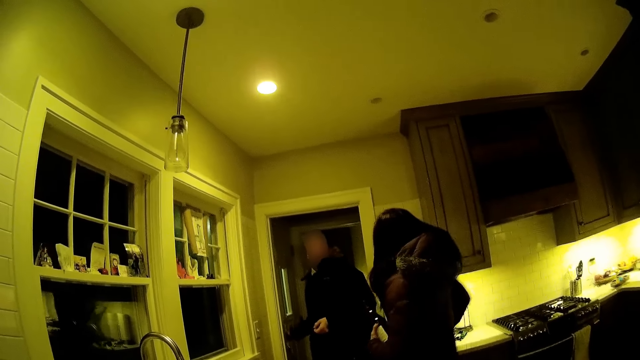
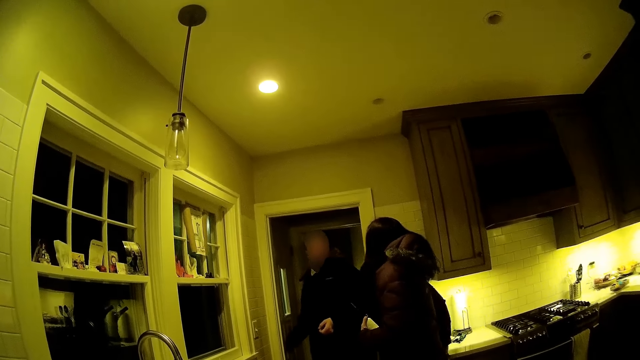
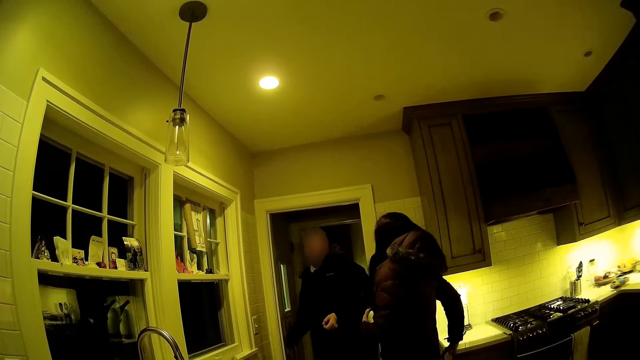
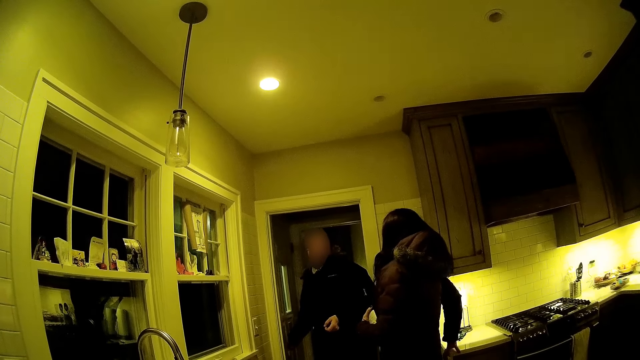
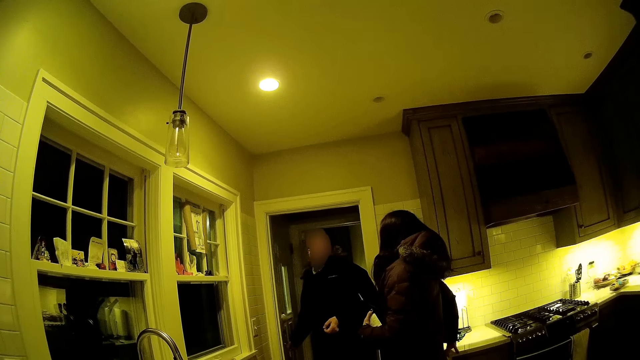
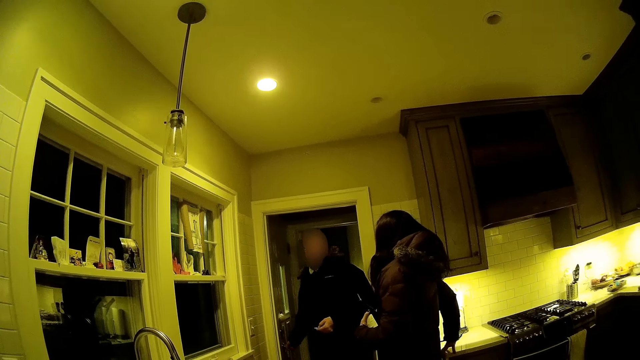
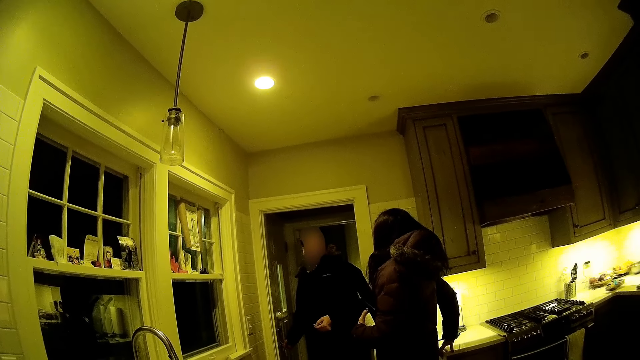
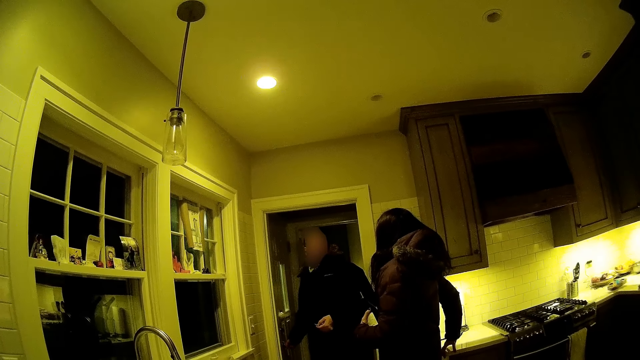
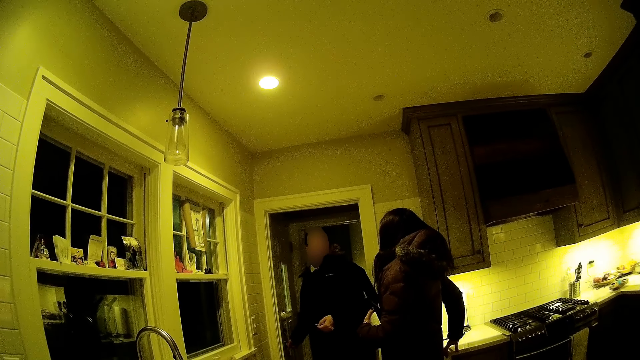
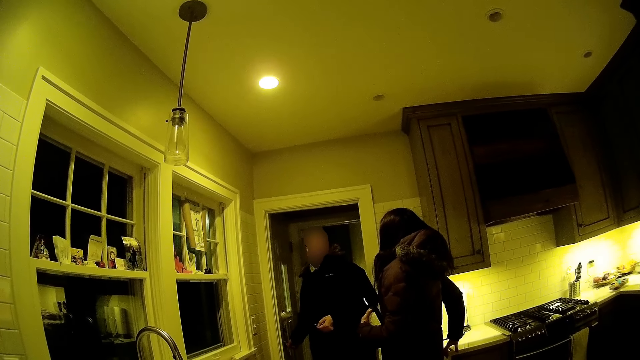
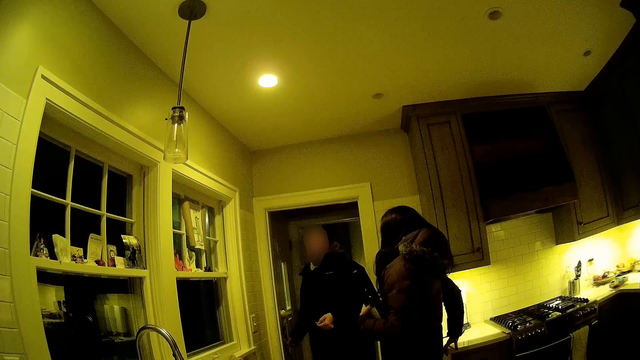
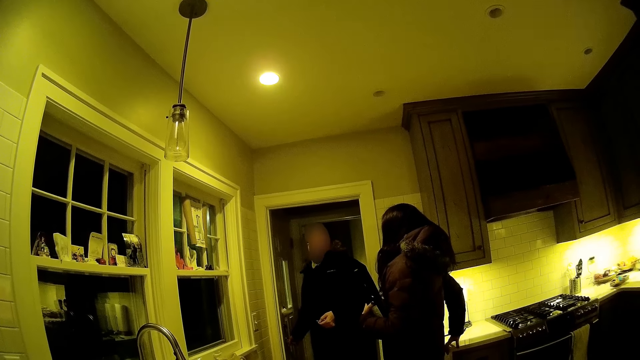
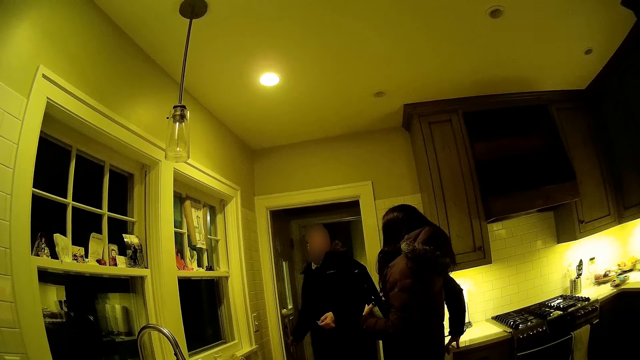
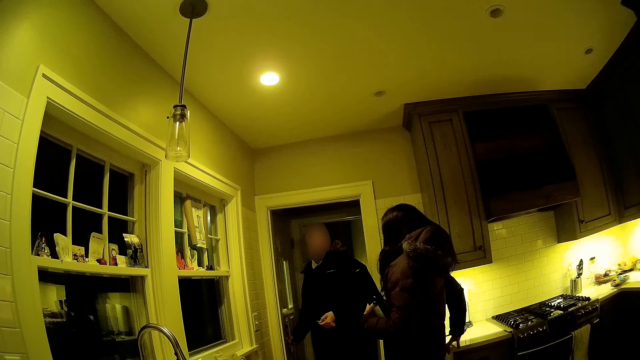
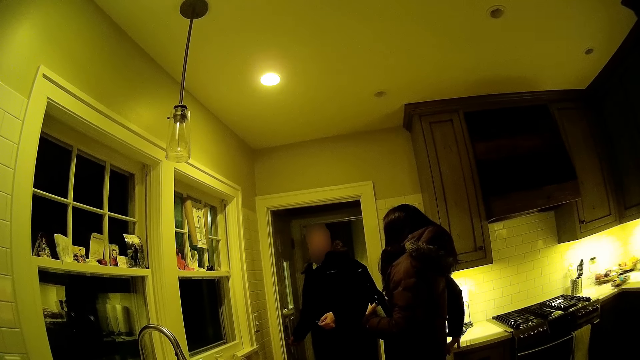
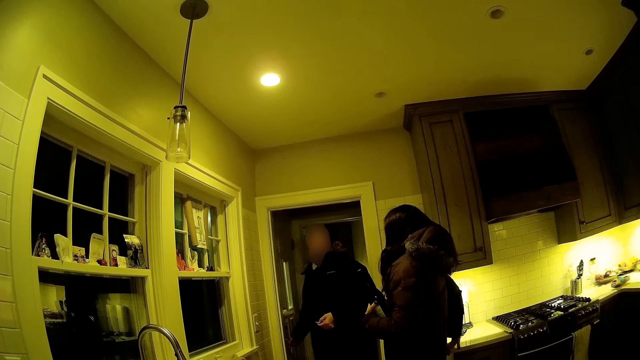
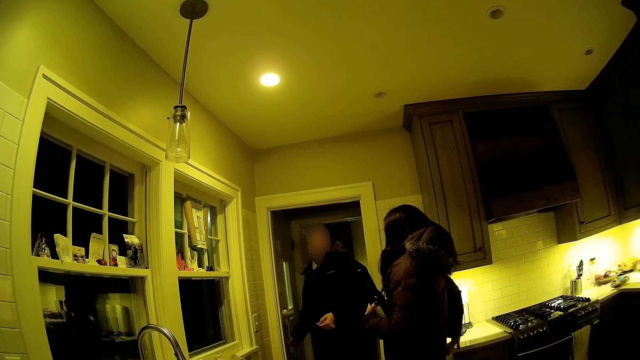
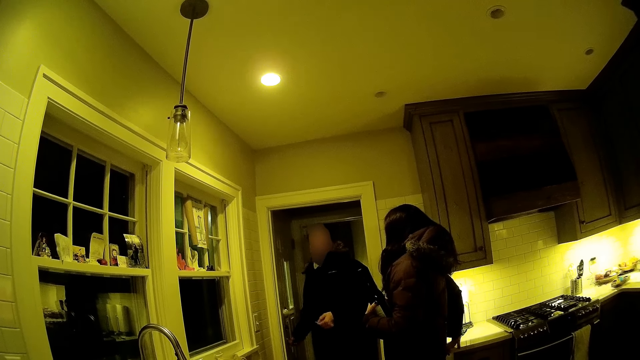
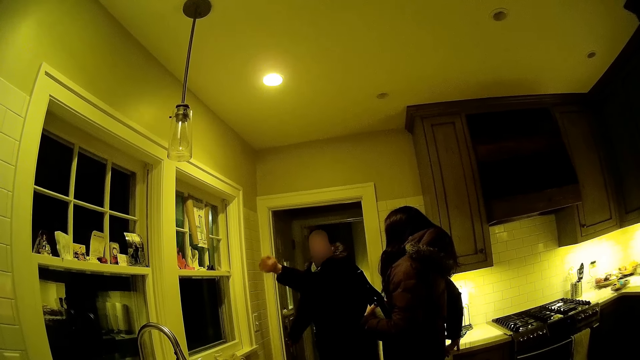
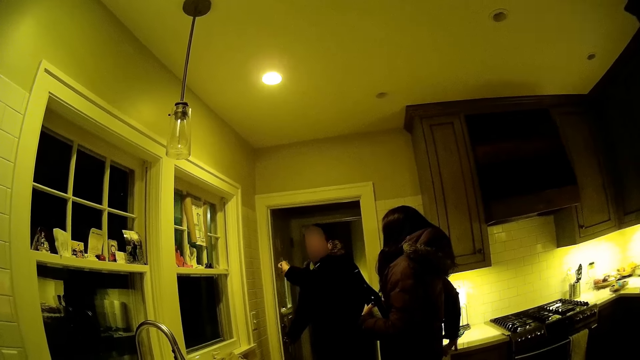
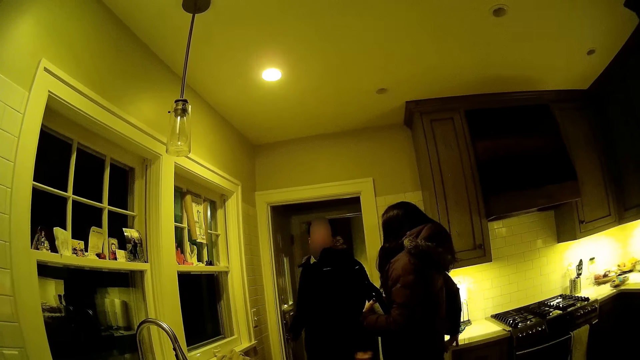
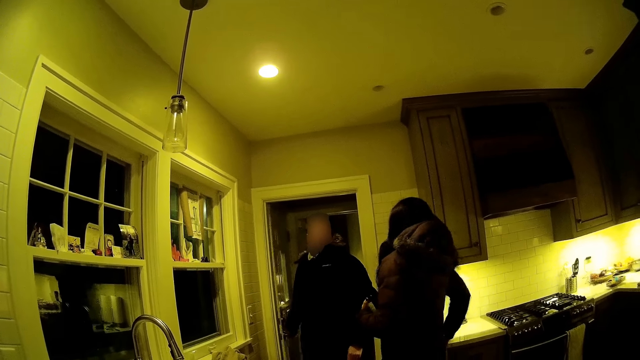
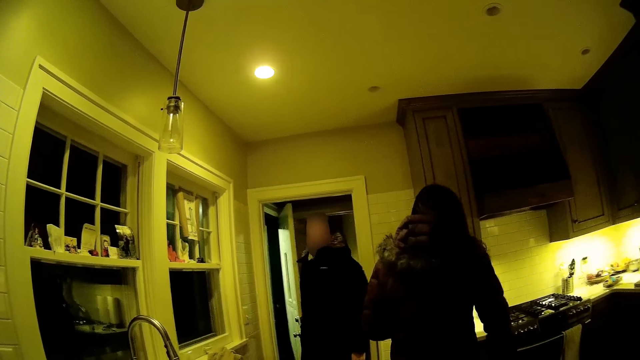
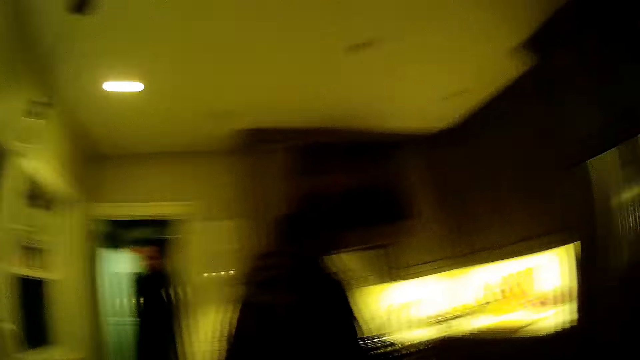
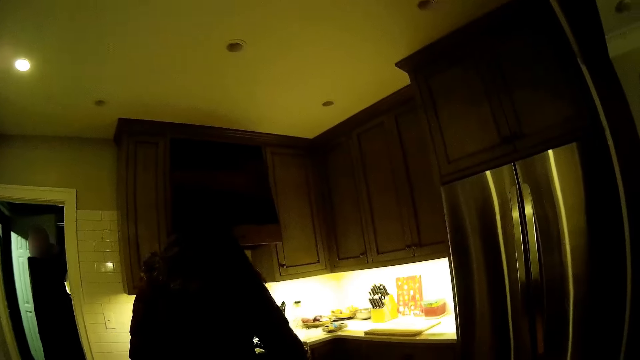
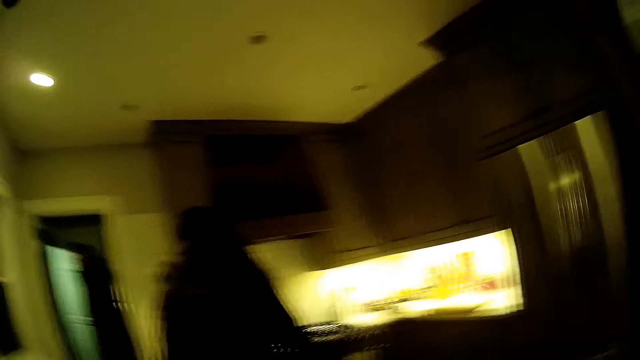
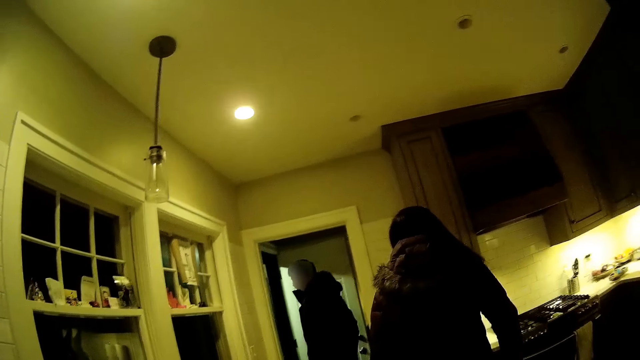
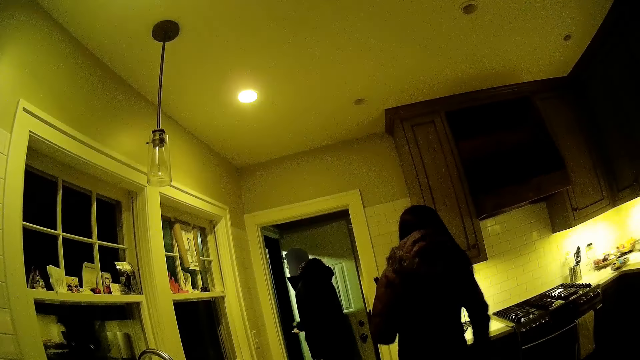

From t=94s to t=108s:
A person stares in the room. The camera wearer stares in the room. A woman holds the edge of the kitchen counter with her right hand. A man opens an exit door slowly with his right hand. The man checks his wristwatch. The camera wearer moves a hand in the room. They stare at a hand watch. Someone opens the door. The person walks in the room. The camera wearer walks in the room.

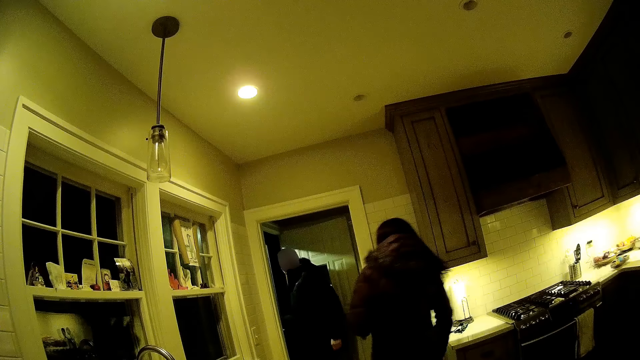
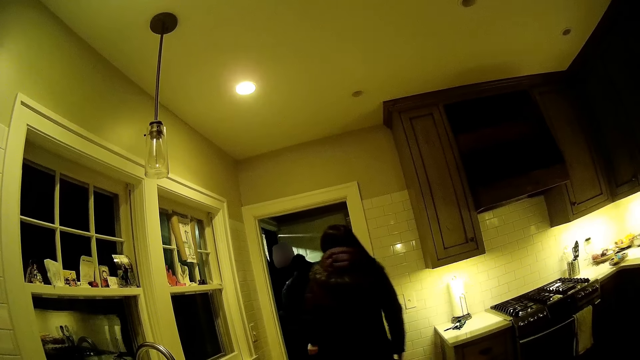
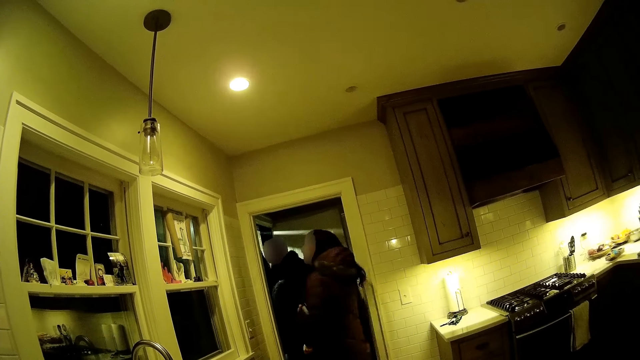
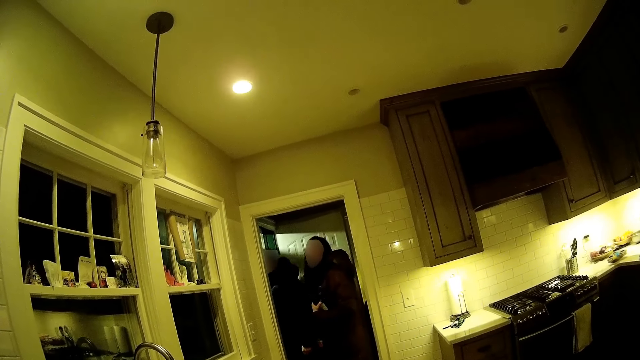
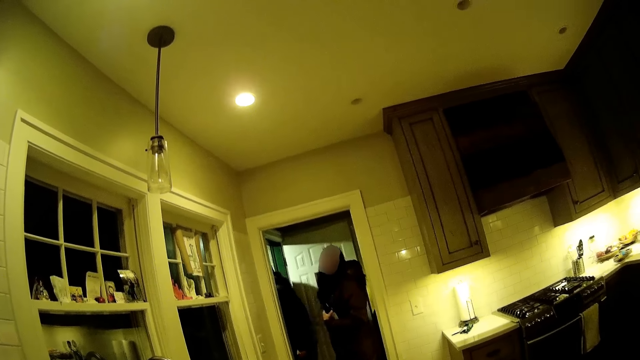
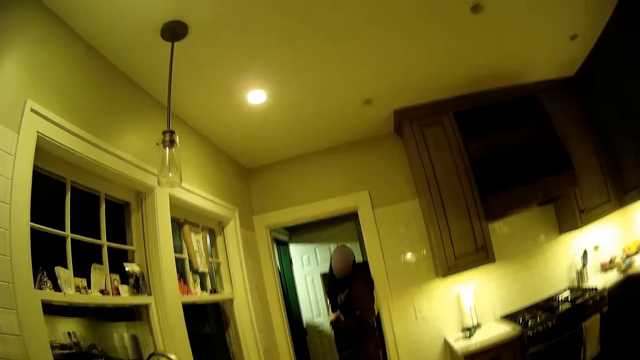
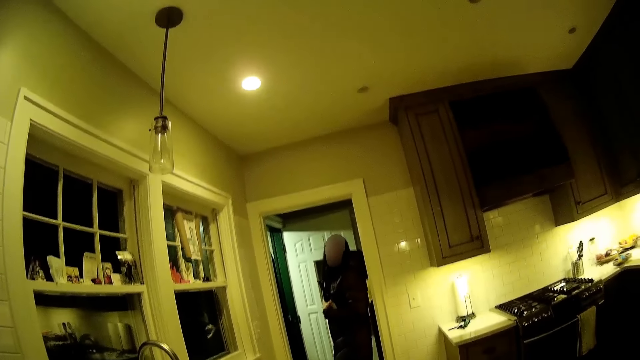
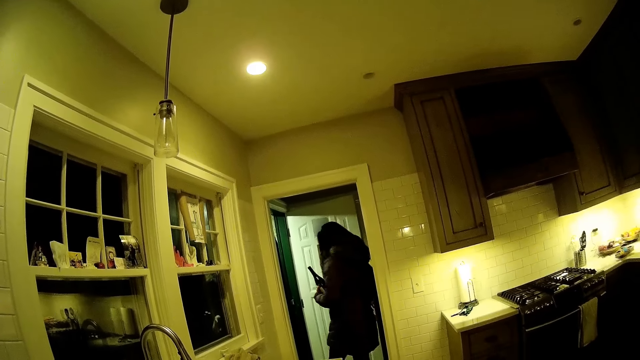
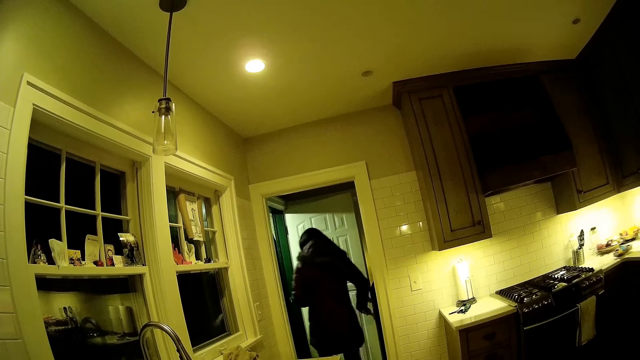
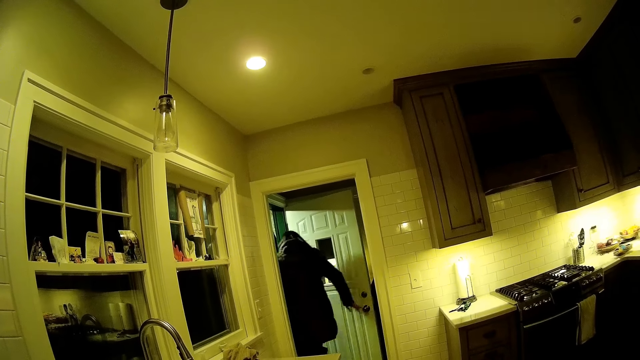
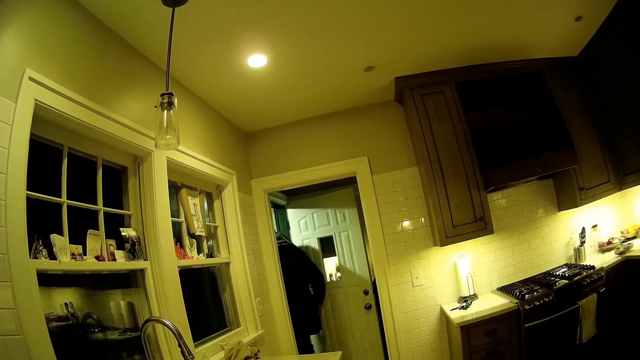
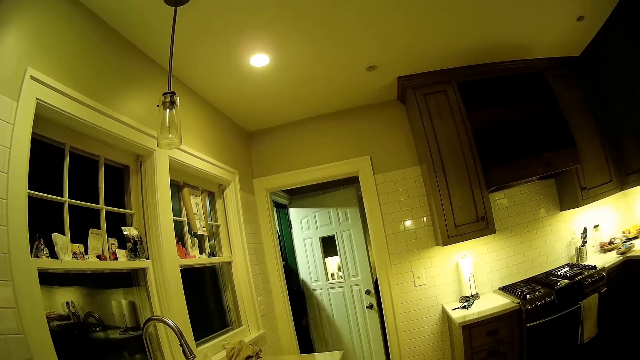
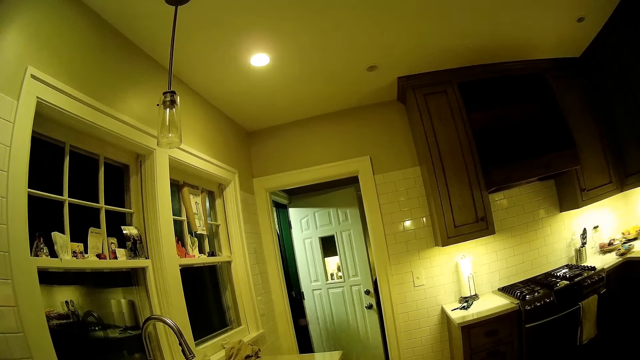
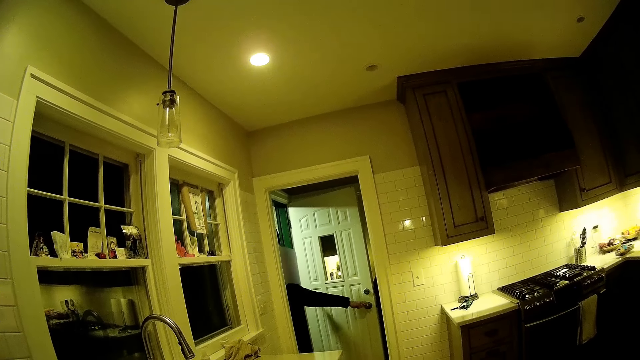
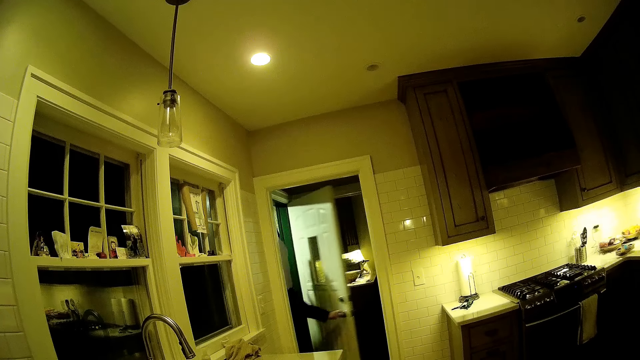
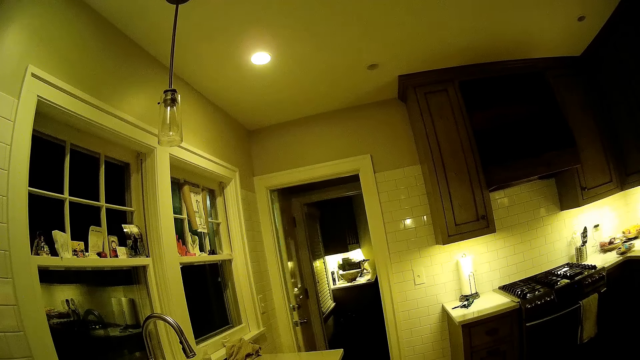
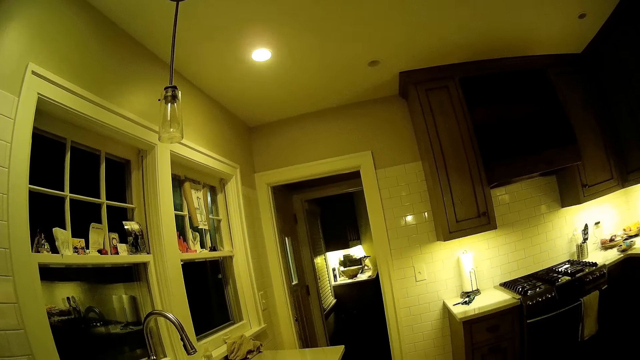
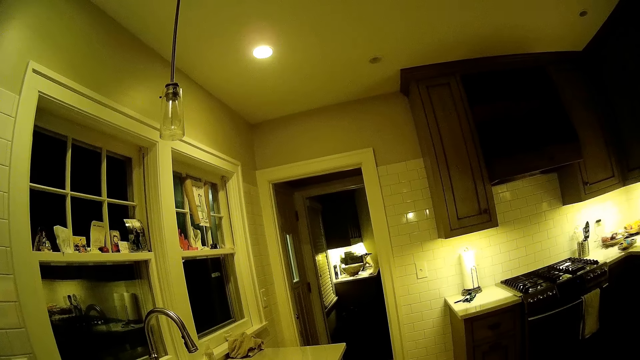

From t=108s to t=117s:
A person walks in the room. A man steps out of the house. The person stares in the room. A woman steps out of the house and holds the handle of the door with her right hand. The person walks in the room. The man shuts the door with his right hand. The person opens the door in the room.
